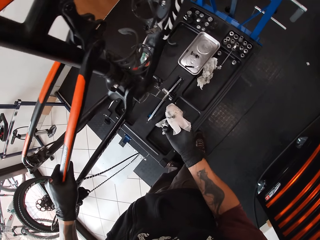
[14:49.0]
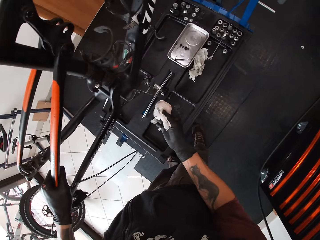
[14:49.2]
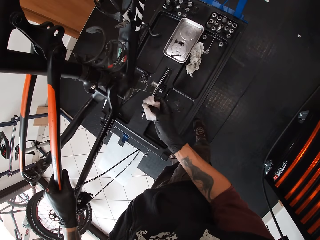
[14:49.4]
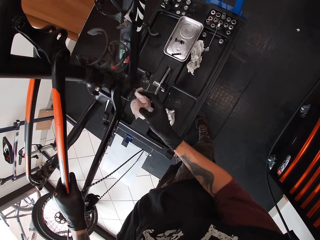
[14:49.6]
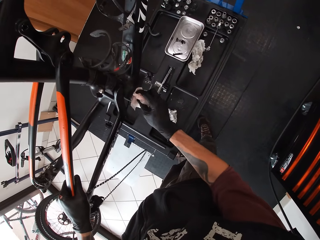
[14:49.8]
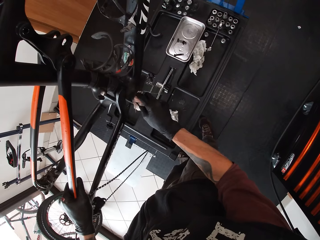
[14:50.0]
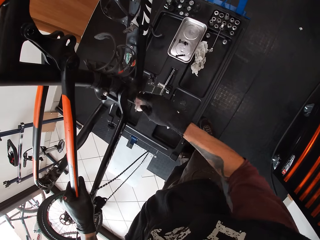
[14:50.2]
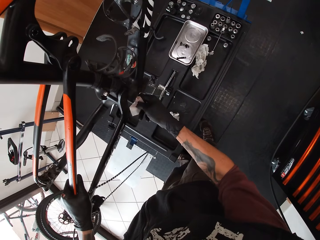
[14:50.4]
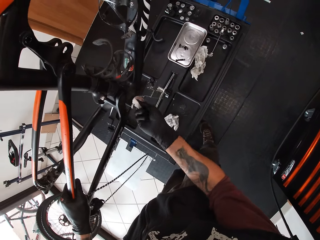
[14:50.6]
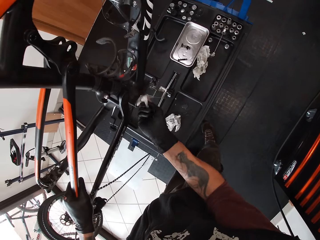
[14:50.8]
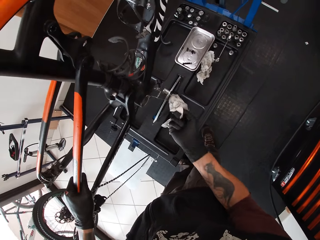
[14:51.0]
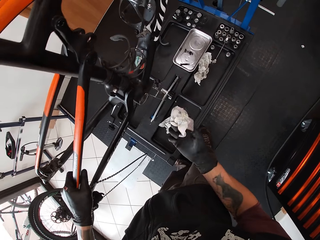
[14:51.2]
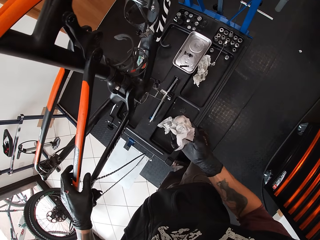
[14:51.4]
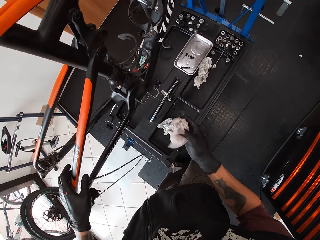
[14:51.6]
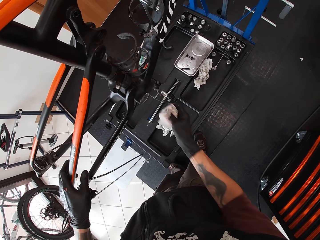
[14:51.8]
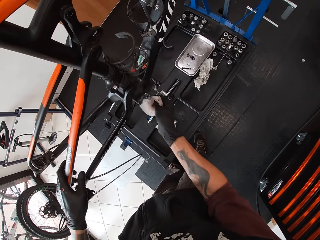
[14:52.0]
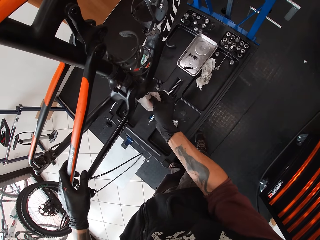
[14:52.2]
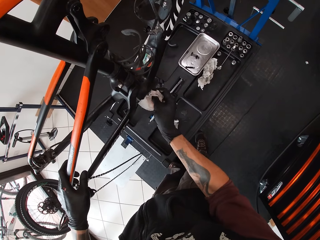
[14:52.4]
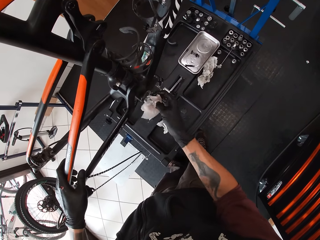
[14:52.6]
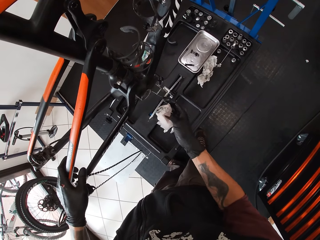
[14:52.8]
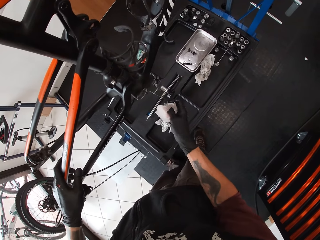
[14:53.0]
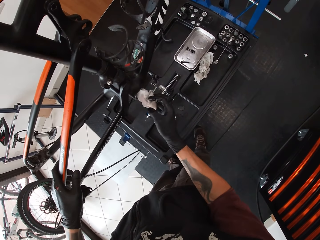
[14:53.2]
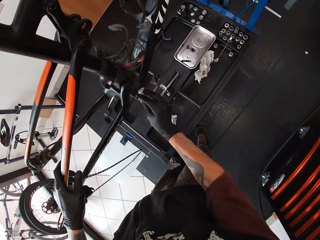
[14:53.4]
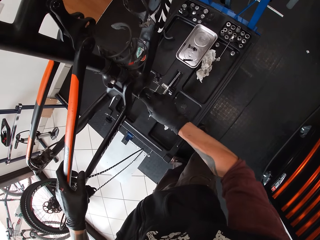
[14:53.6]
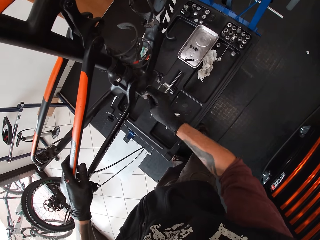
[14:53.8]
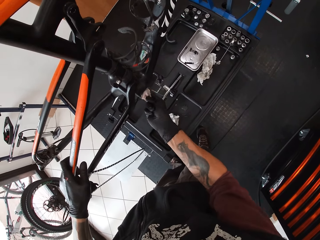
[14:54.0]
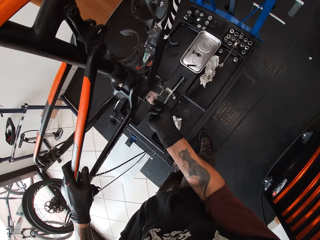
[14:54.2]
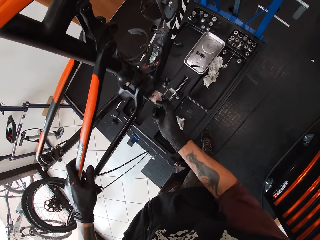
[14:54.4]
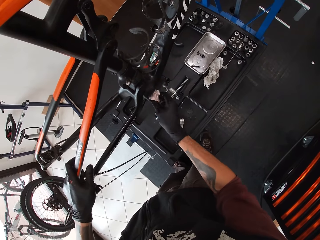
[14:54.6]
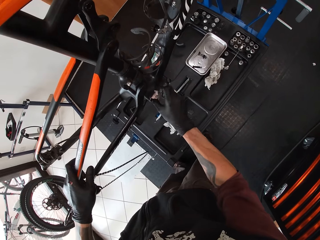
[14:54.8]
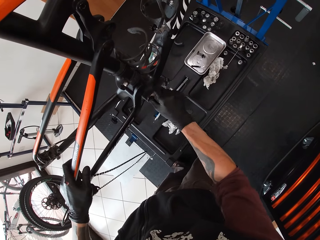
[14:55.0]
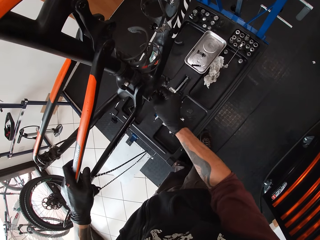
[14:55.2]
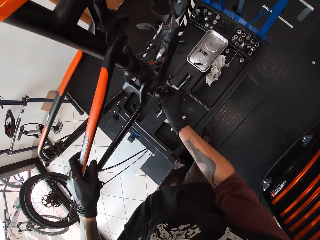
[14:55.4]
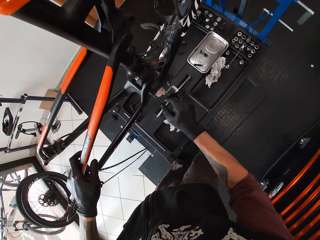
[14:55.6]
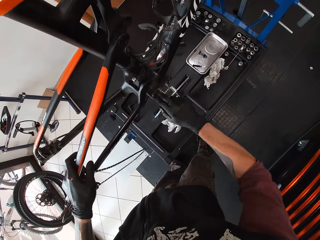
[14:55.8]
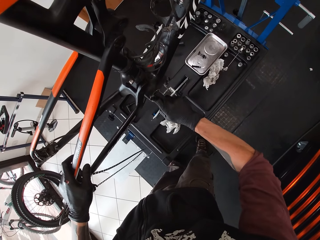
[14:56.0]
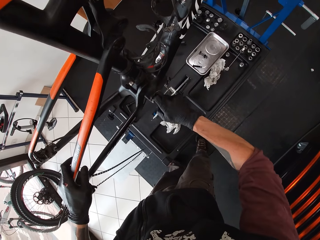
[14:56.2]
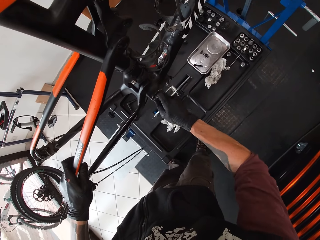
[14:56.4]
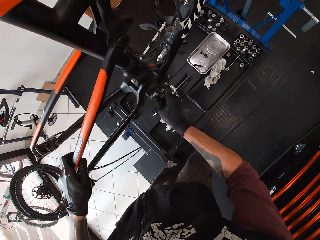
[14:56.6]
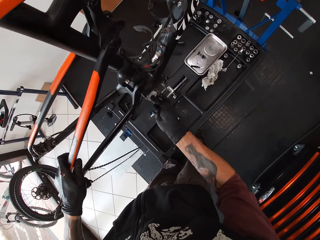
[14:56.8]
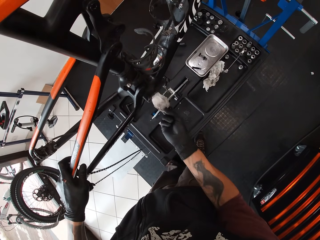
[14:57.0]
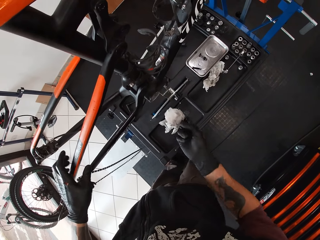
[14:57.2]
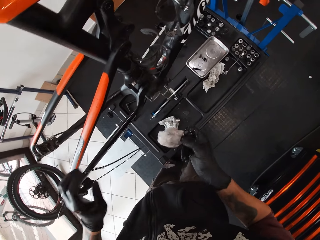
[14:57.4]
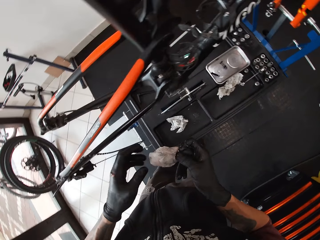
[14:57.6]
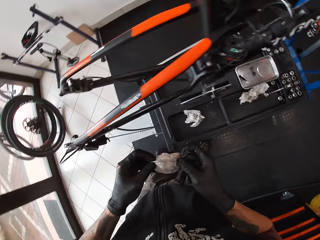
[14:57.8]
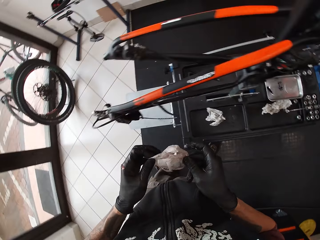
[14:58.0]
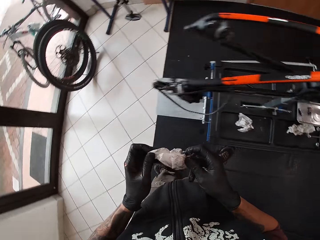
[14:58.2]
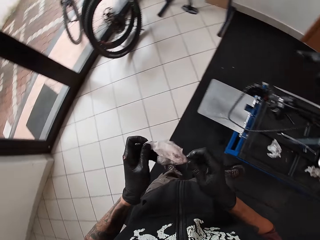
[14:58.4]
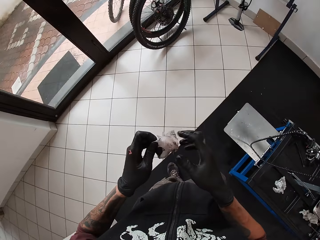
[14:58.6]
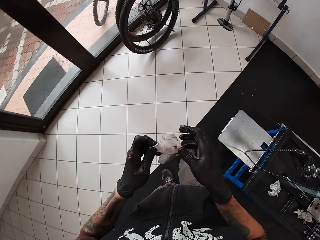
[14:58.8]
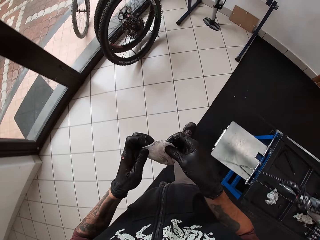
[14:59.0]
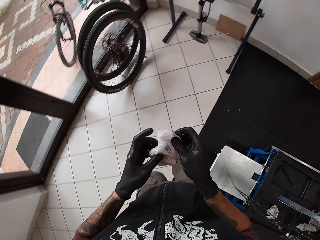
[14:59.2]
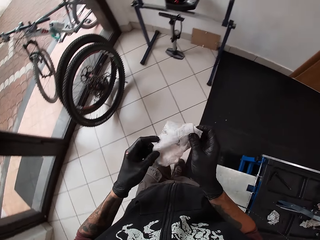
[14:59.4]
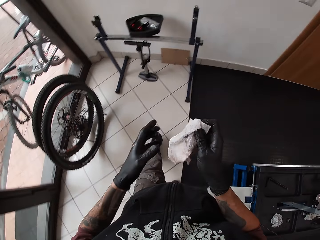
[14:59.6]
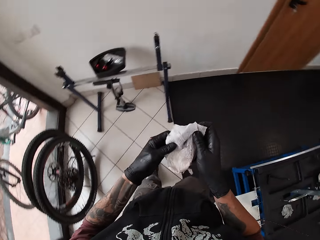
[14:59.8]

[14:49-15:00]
The camera wearer spreads the tissue with both gloved hands round the bike.

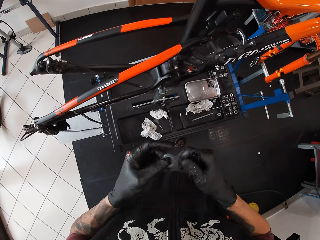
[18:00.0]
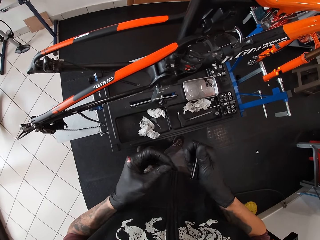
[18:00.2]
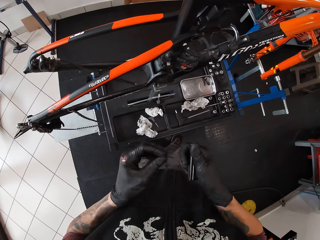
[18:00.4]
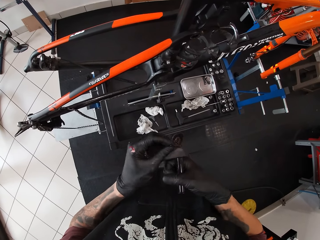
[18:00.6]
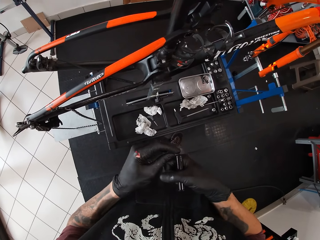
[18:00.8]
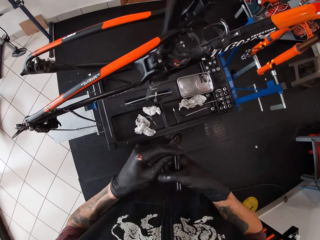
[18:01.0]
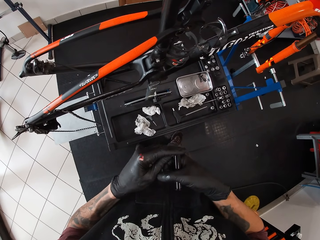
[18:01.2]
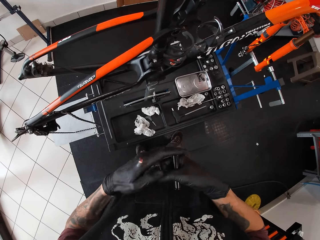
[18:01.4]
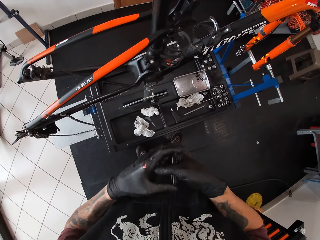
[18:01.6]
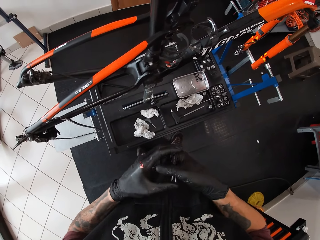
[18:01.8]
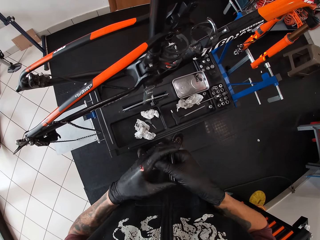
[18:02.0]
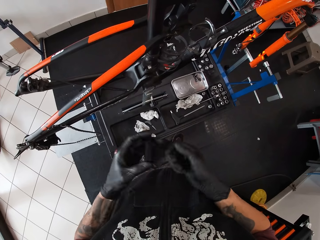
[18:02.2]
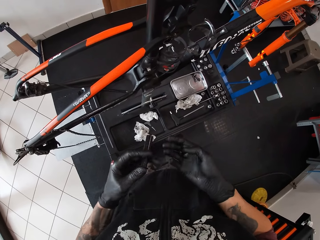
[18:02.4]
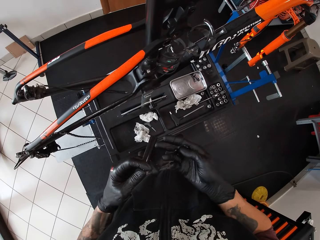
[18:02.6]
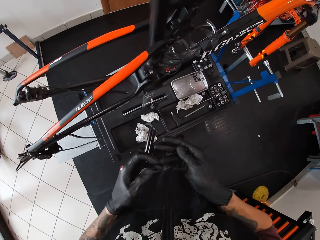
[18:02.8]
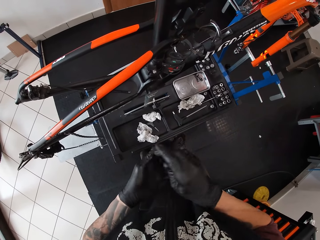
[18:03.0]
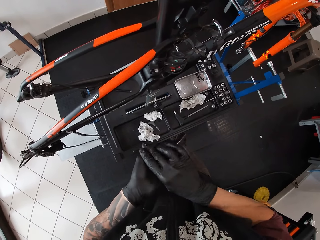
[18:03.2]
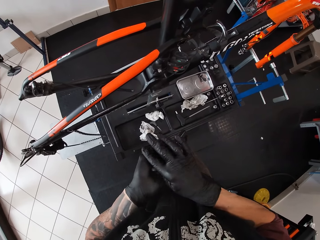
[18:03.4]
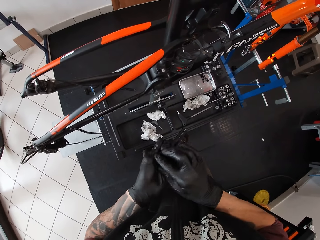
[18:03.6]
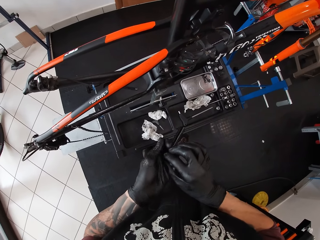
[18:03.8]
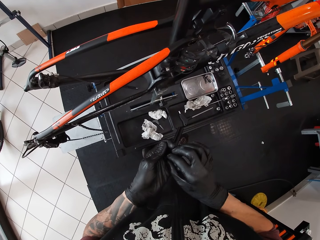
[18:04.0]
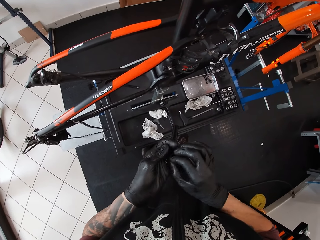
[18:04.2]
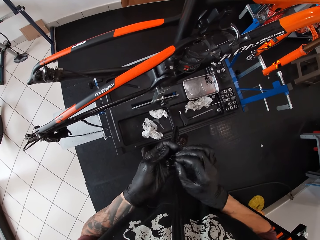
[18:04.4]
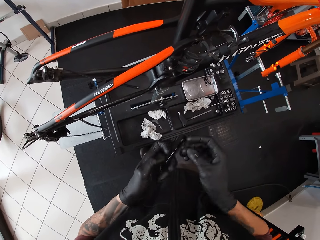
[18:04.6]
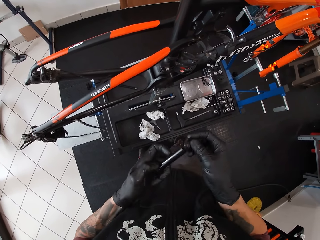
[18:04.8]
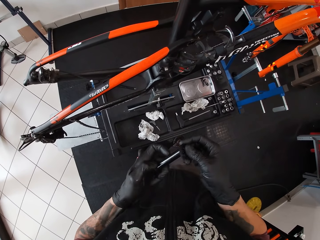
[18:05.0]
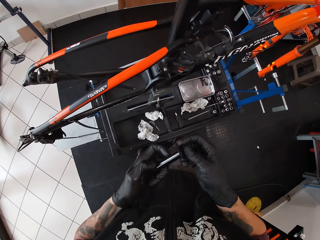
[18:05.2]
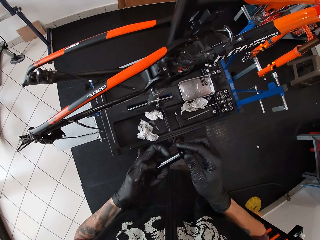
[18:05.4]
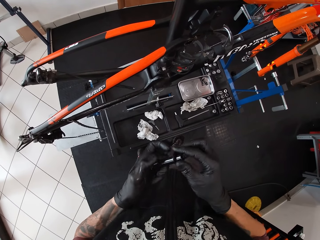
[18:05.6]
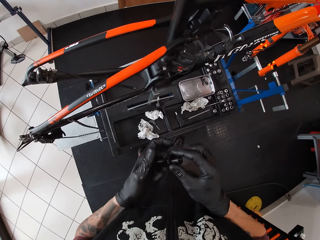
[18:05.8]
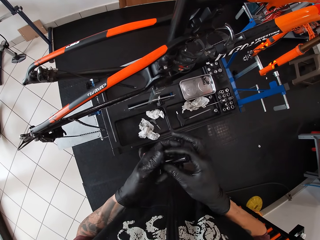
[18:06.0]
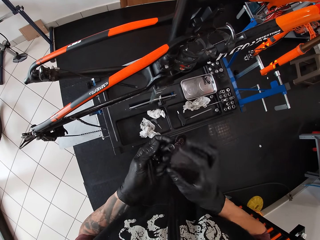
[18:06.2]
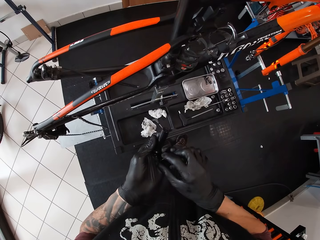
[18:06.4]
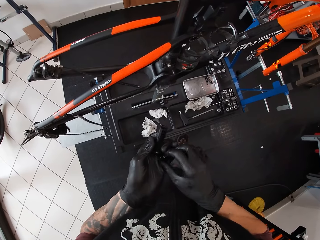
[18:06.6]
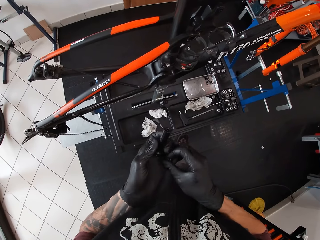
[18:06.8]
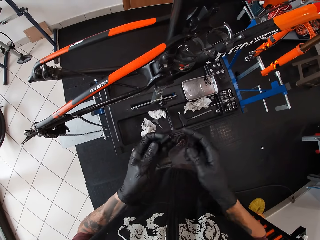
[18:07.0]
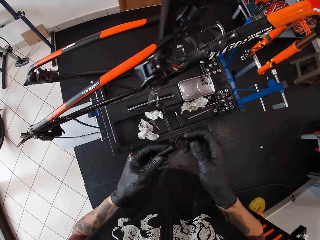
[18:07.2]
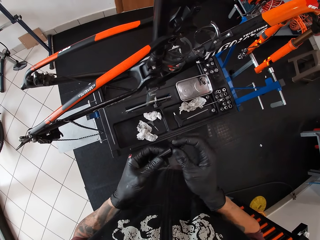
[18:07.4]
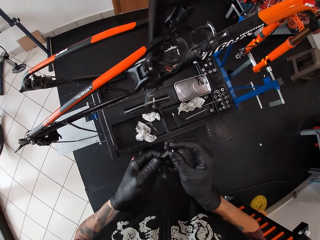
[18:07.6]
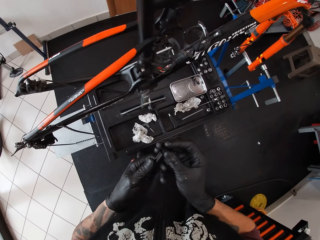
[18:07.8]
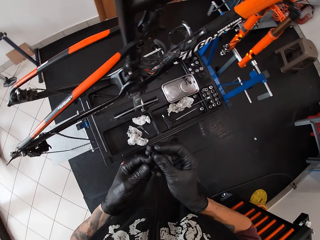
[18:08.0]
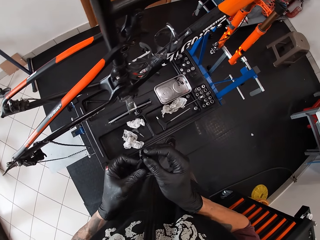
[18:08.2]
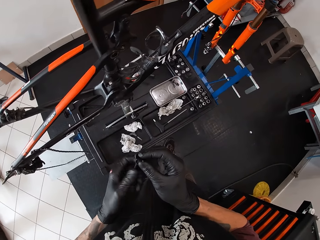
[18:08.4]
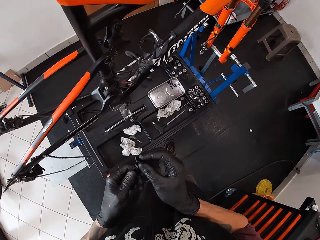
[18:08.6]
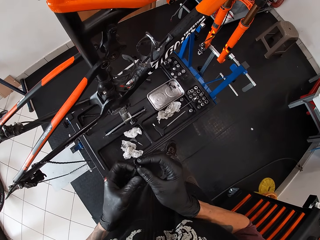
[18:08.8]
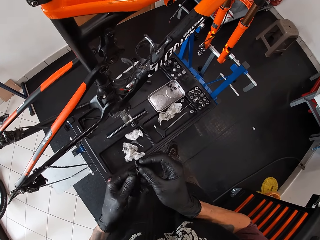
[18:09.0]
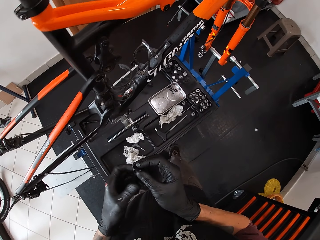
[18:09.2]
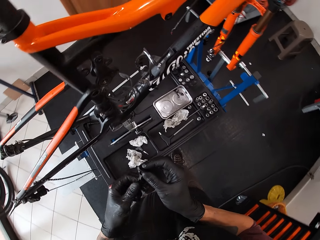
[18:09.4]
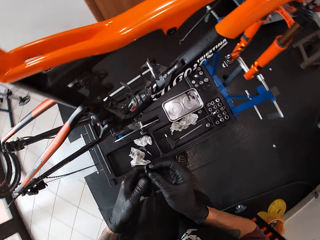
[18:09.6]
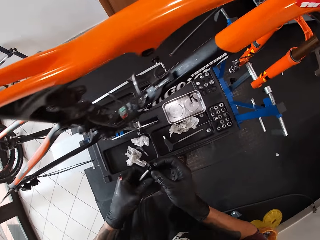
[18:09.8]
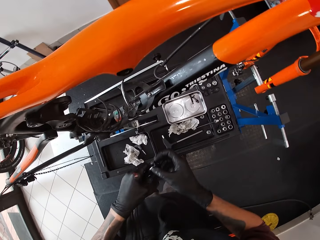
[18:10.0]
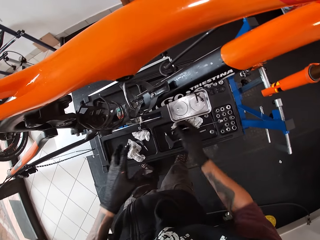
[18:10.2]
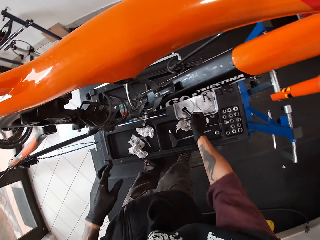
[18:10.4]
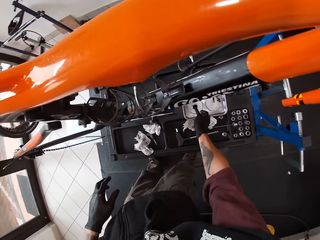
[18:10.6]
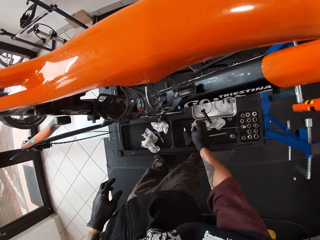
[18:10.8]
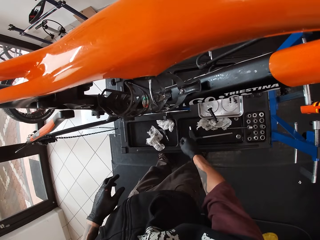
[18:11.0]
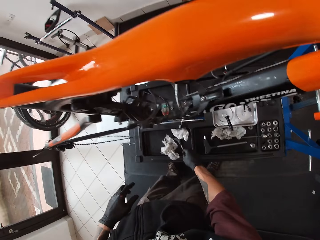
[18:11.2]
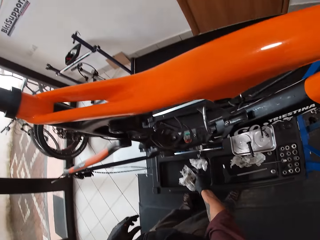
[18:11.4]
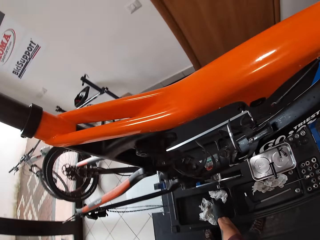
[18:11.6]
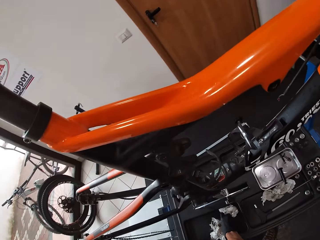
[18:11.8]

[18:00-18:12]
The camera wearer fixes the jockey wheel in the metal tube with both gloved hands. He passes the jockey wheel from his right gloved hand to his left gloved hand. He picks the jockey wheel from his left gloved hand with his right gloved hand. He fixes the jockey wheel in the metal tube with both gloved hands. He picks the nuts from his left gloved hand with his right gloved hand. He screws the nuts in the metal tube with both gloved hands. He drops the metal tube on the metal tray on the stand with his right gloved hand.
